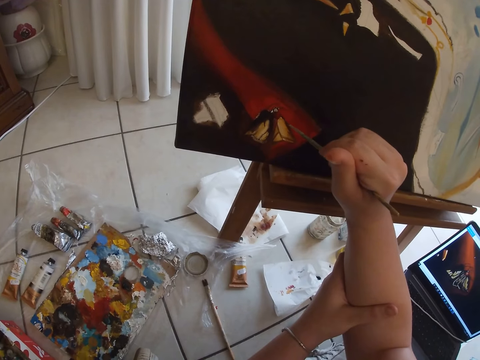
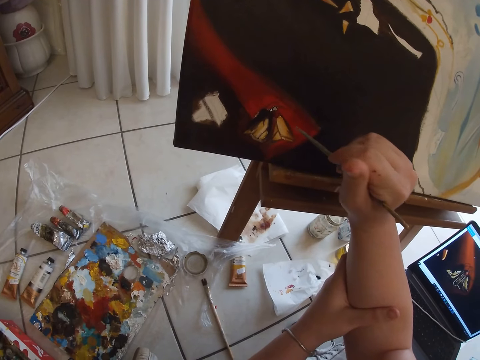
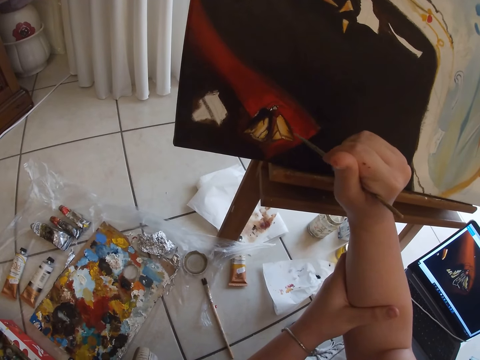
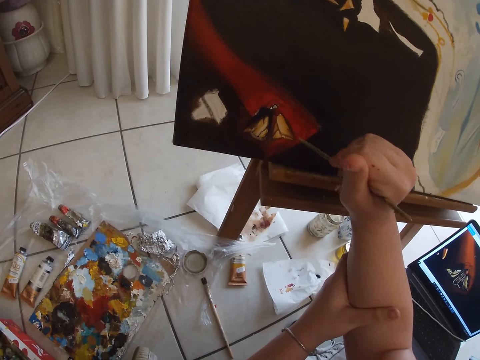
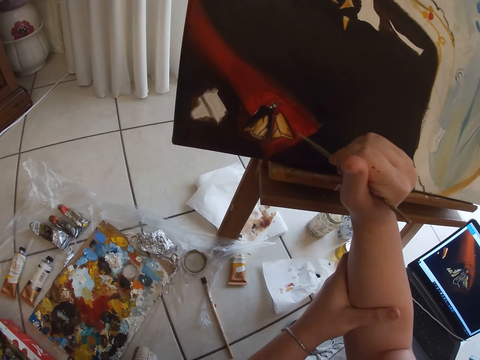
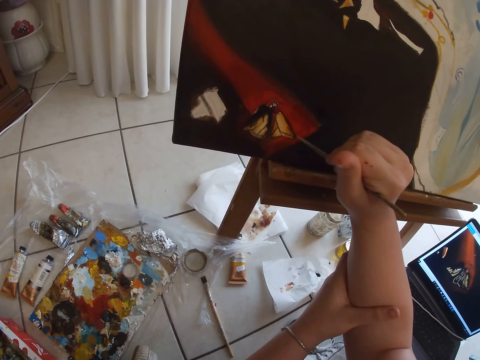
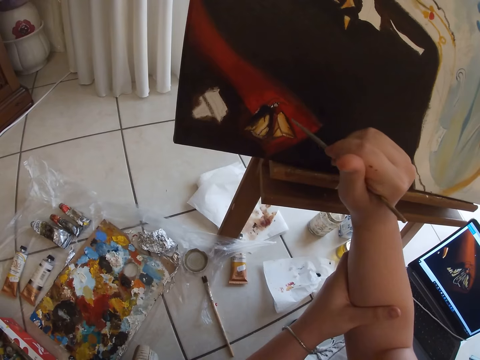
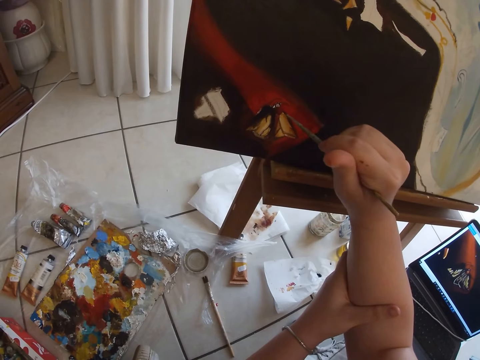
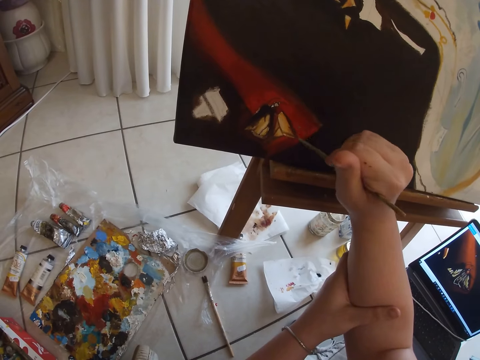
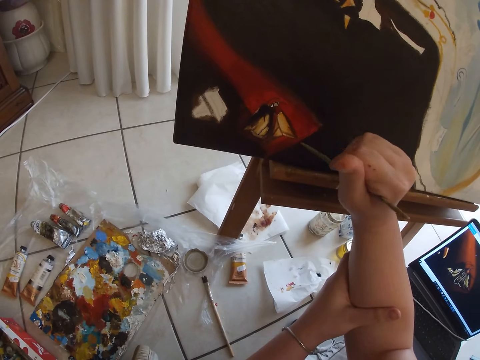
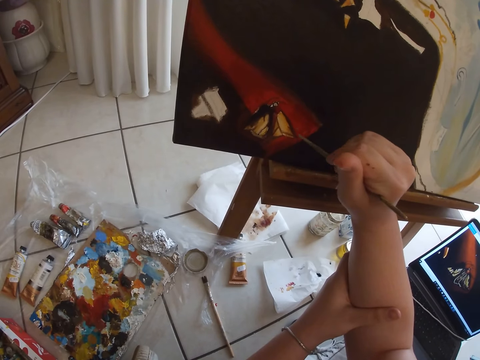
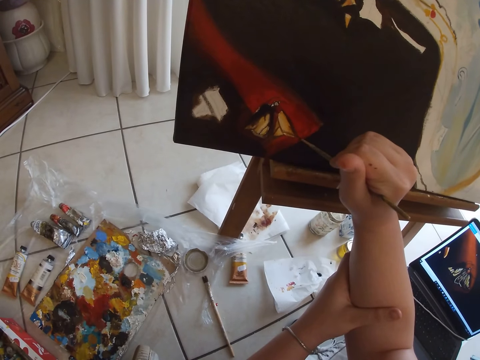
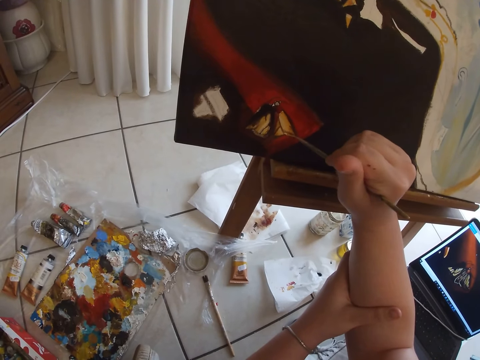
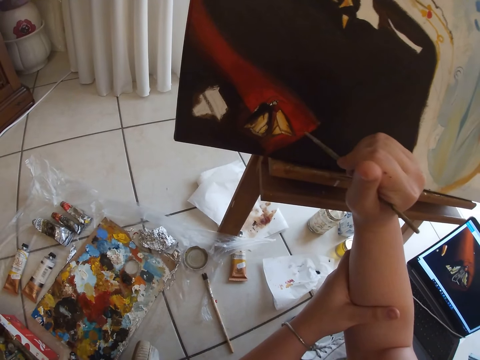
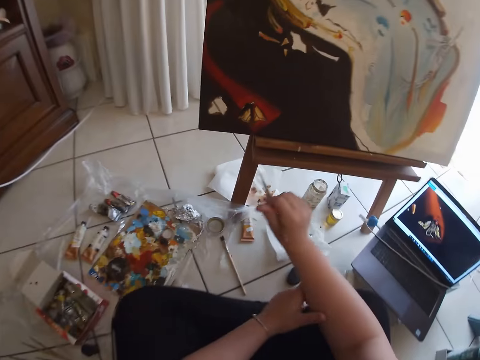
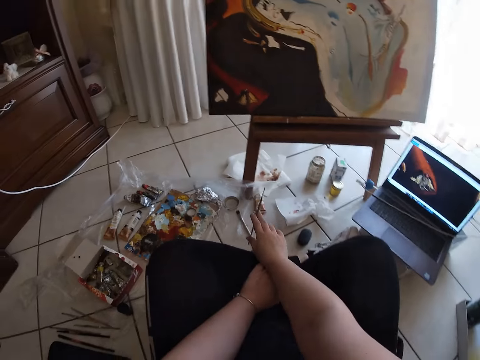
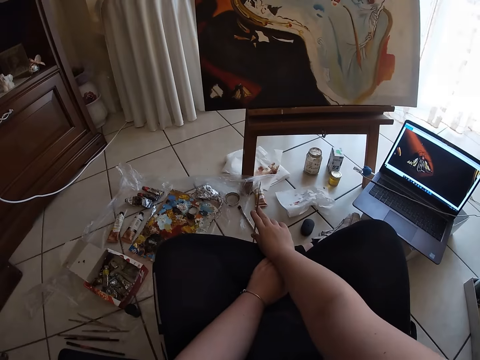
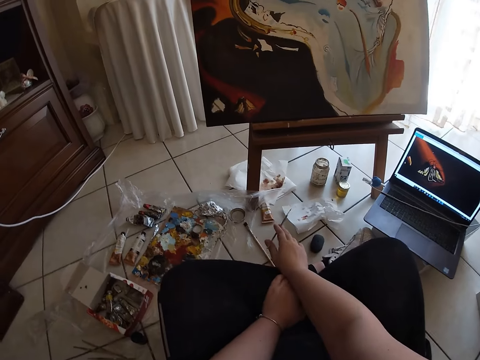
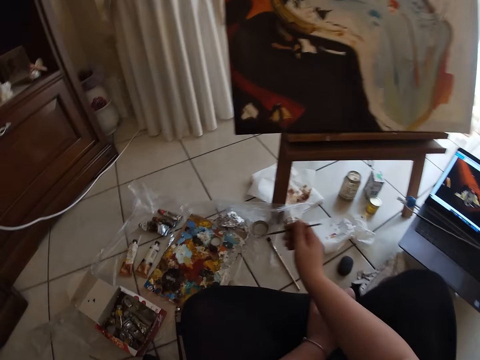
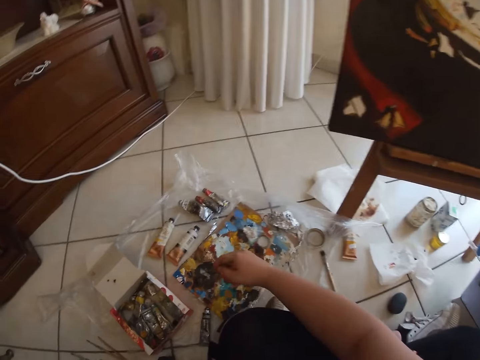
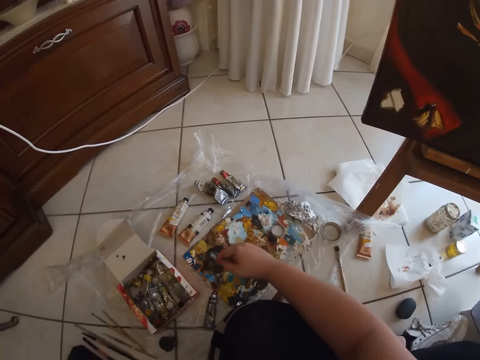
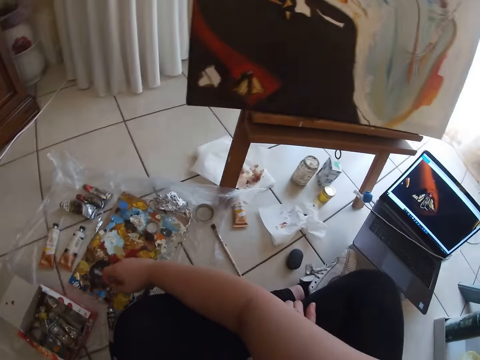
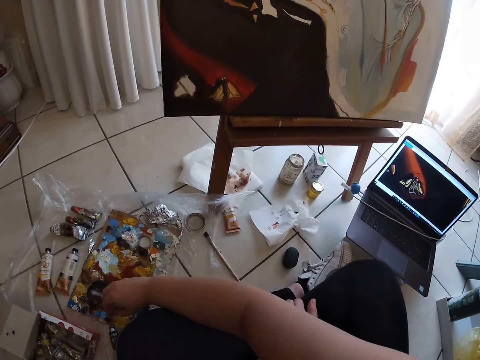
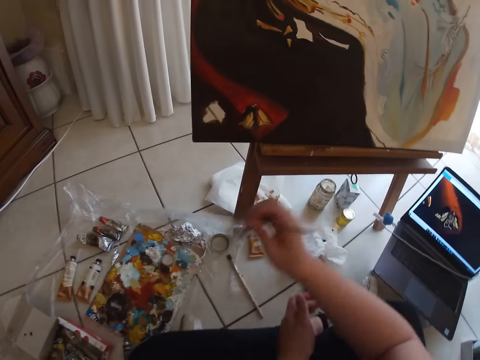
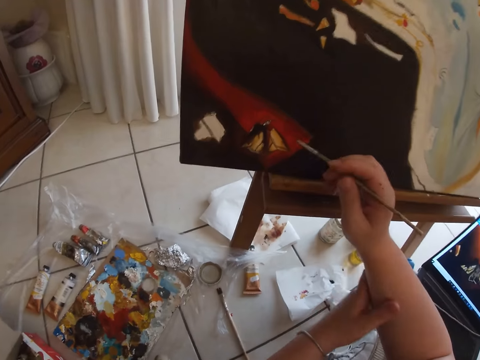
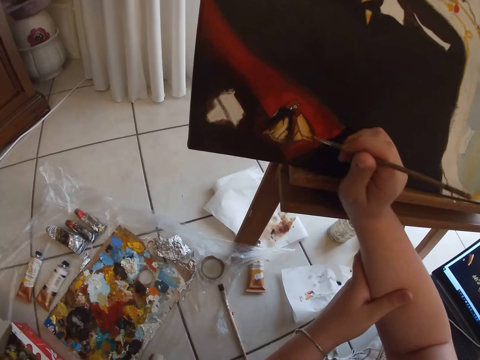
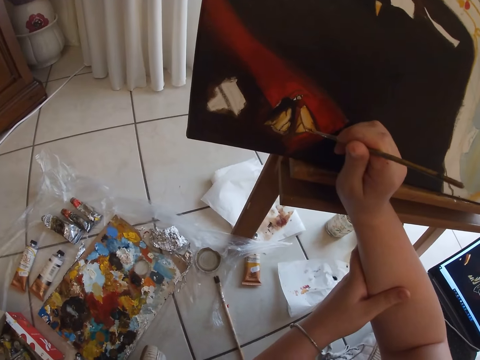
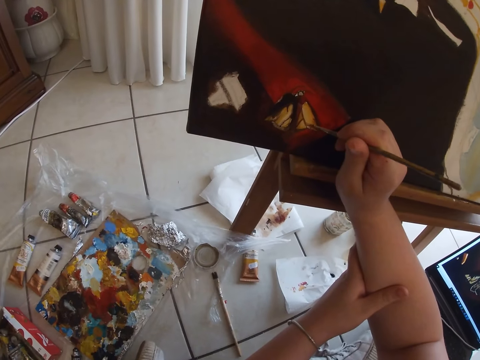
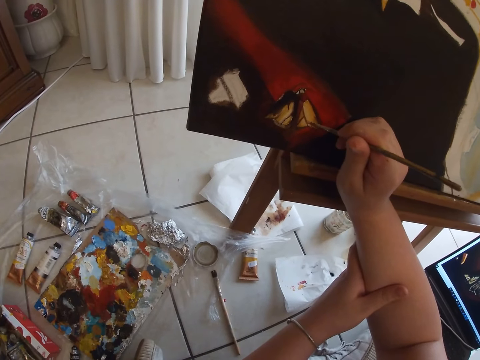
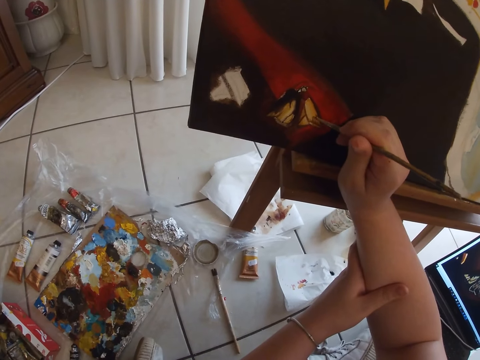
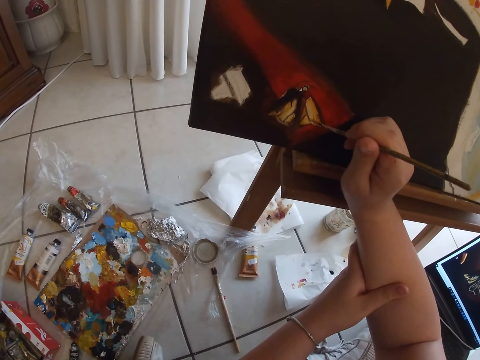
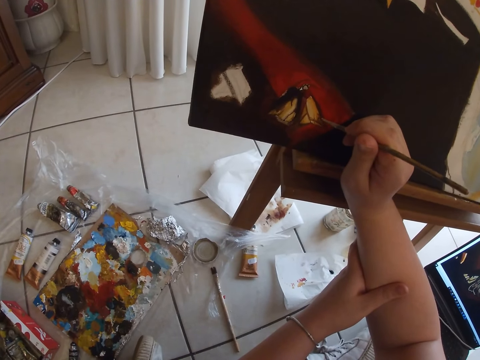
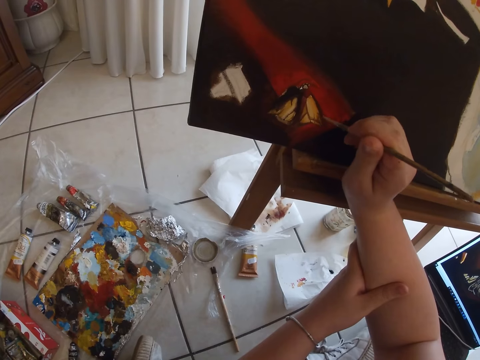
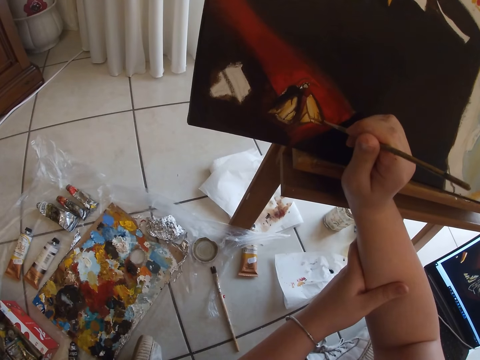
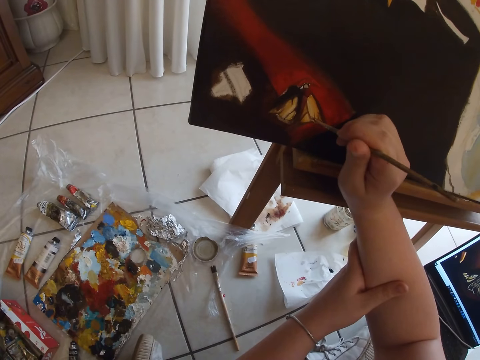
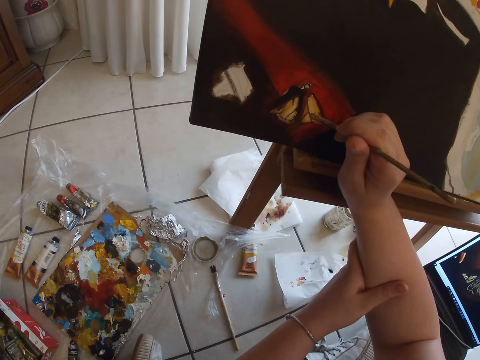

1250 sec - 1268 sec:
The camera wearer removes the hand from the canvas. He dips the painting brush in his right hand on the paint on the floor. He holds hands with the other hand. He strokes the canvas. He paints on the table with the painting brush in his right hand.

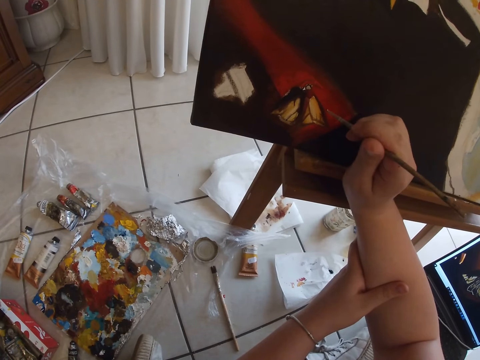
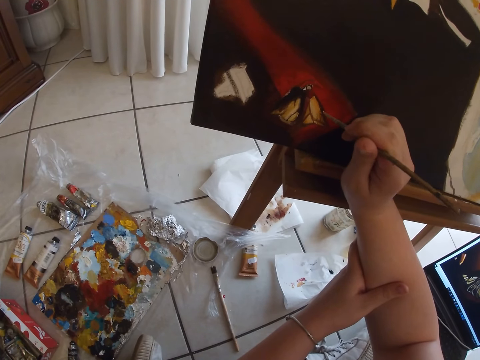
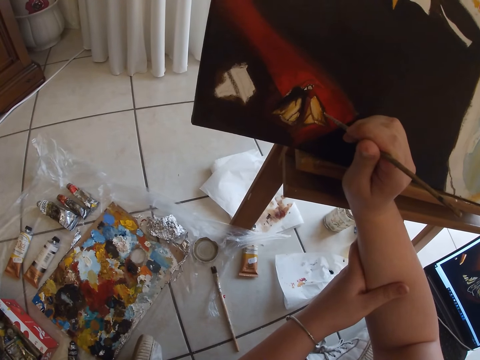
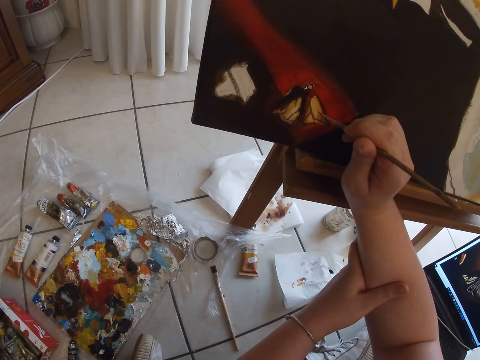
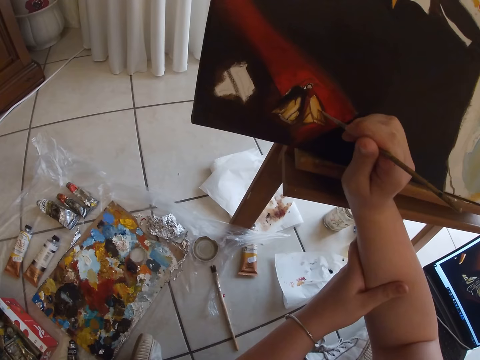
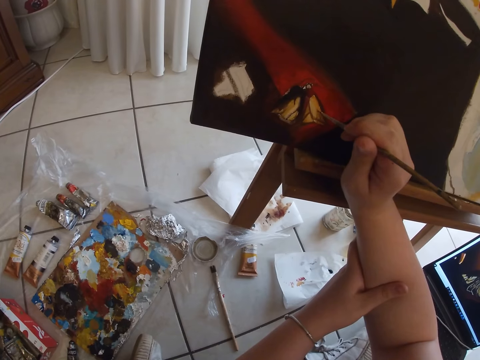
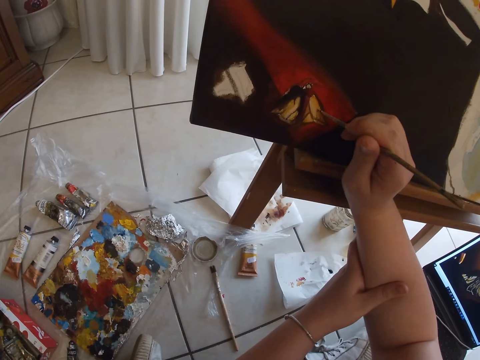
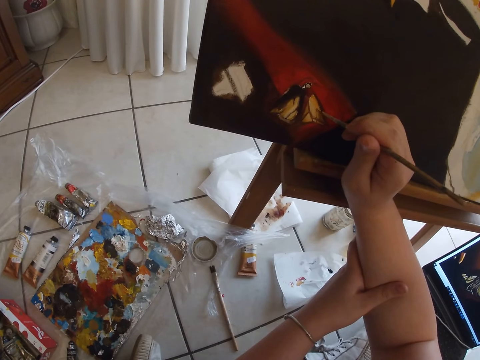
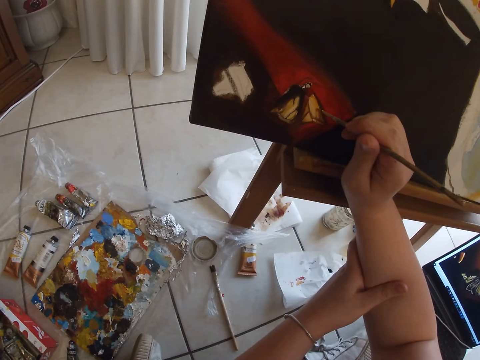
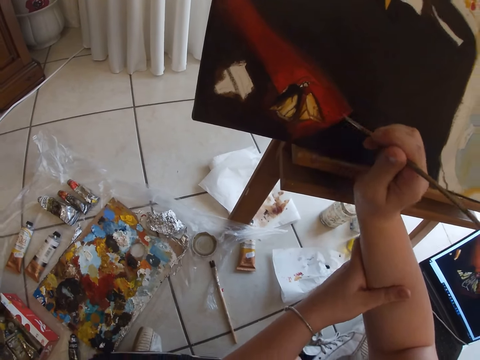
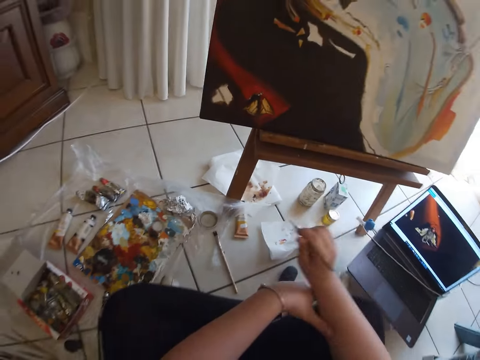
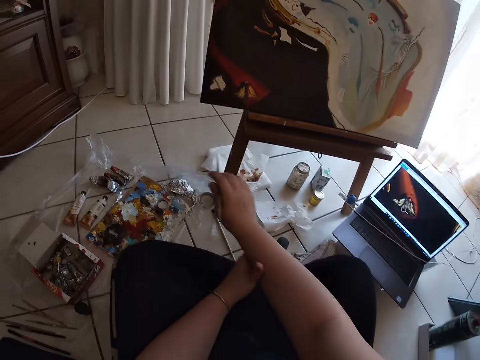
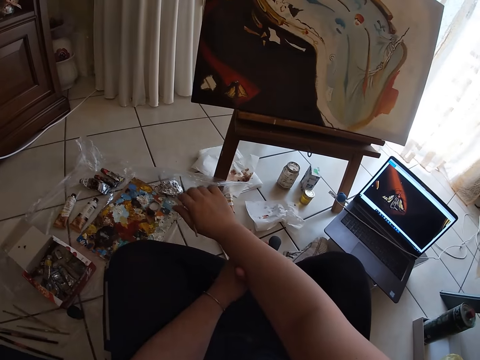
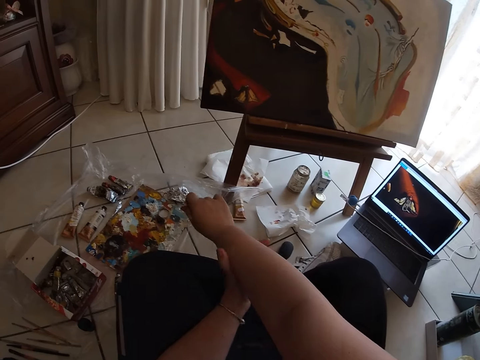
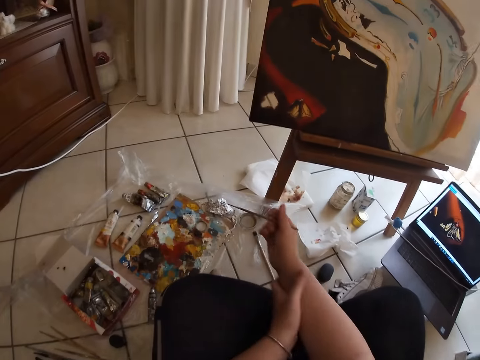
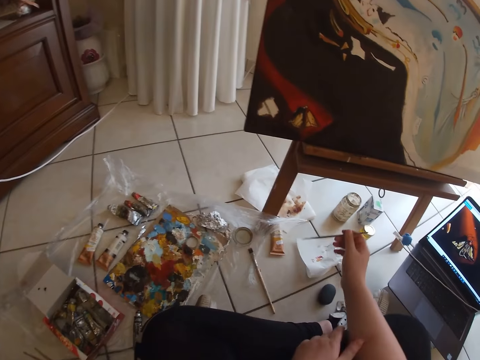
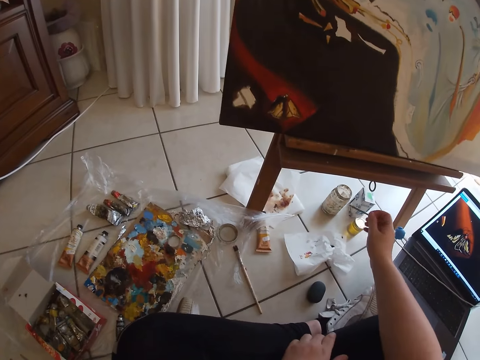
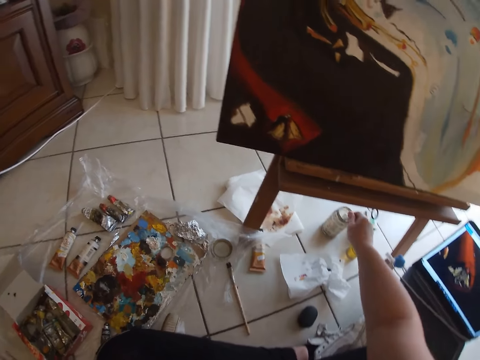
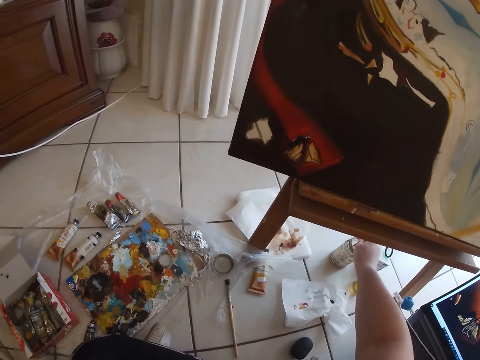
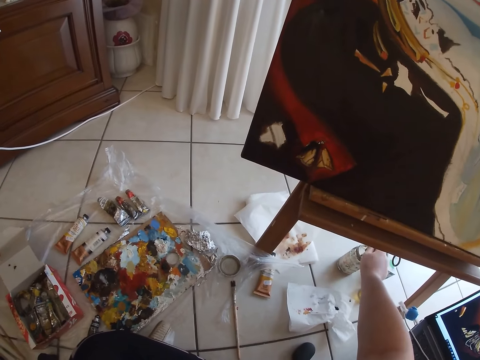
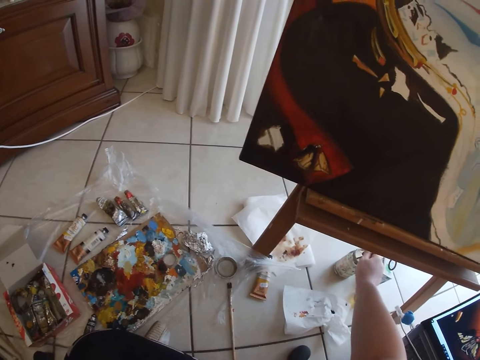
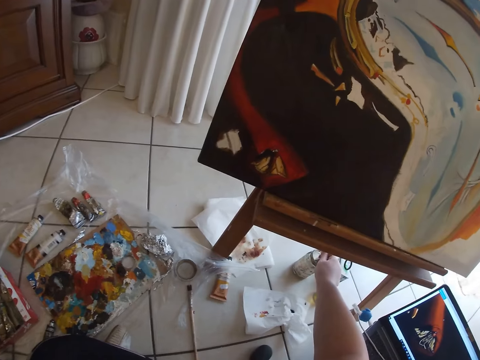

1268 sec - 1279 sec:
The camera wearer removes his hand from the canvas. He dips the painting brush in his right hand in a container on the floor.
